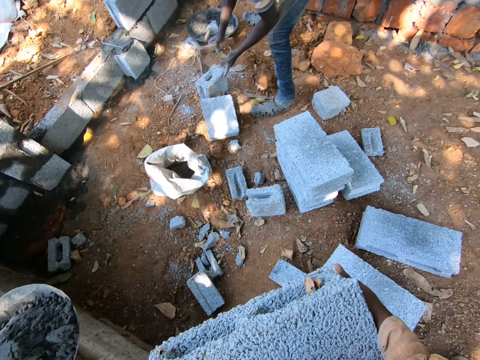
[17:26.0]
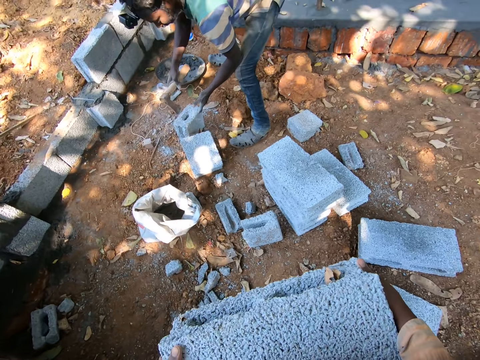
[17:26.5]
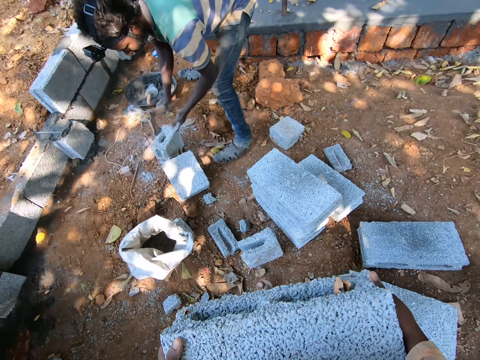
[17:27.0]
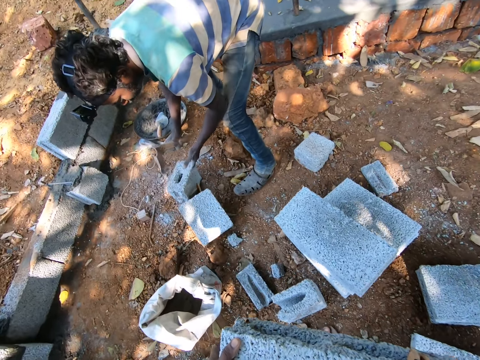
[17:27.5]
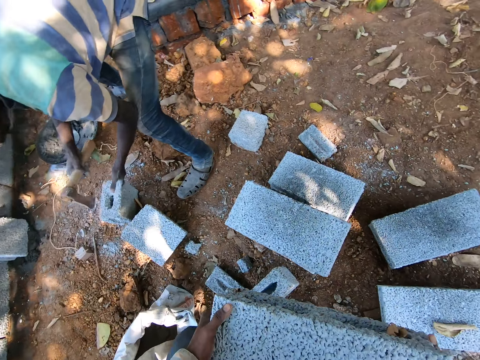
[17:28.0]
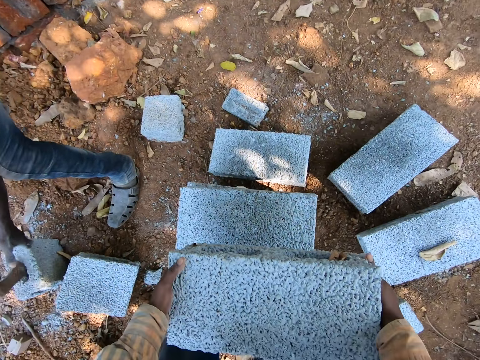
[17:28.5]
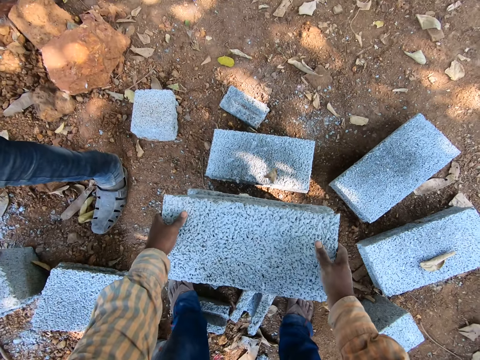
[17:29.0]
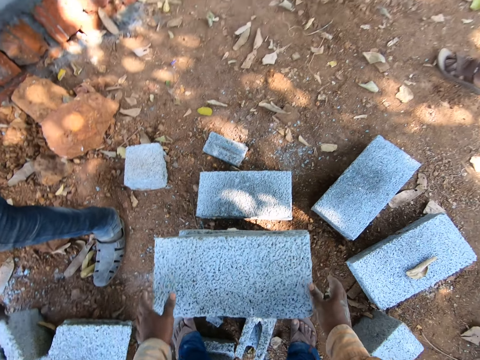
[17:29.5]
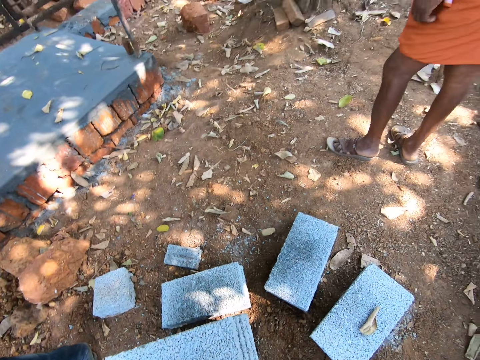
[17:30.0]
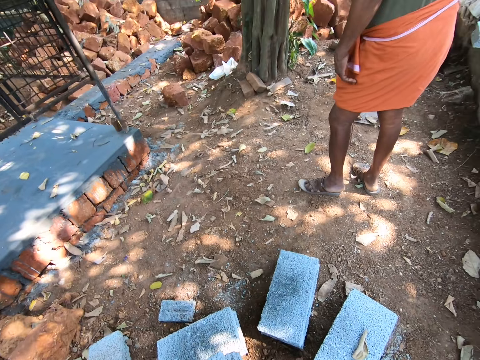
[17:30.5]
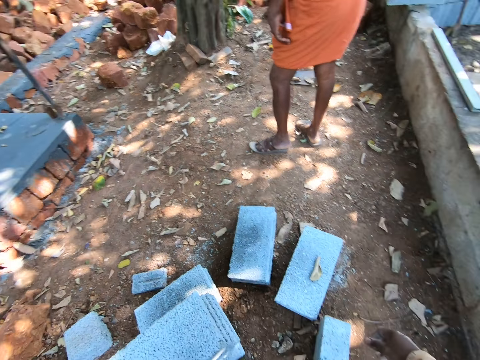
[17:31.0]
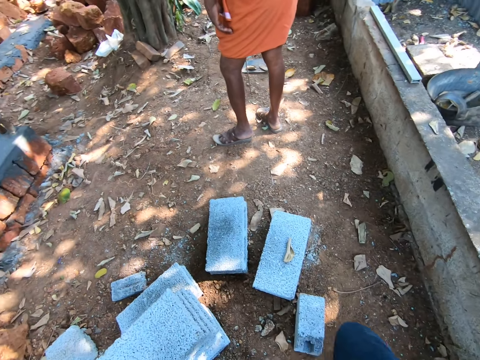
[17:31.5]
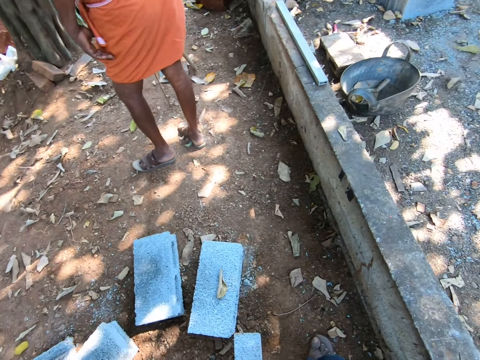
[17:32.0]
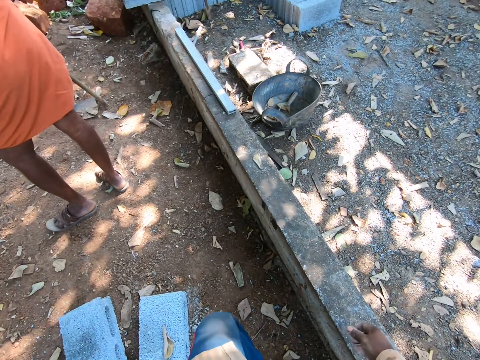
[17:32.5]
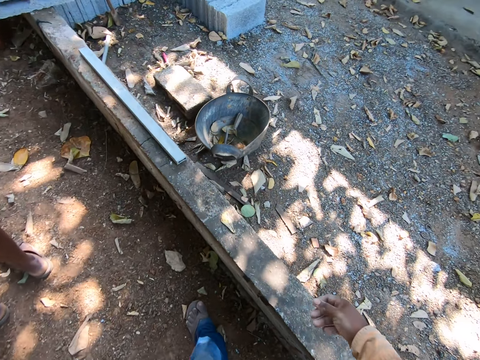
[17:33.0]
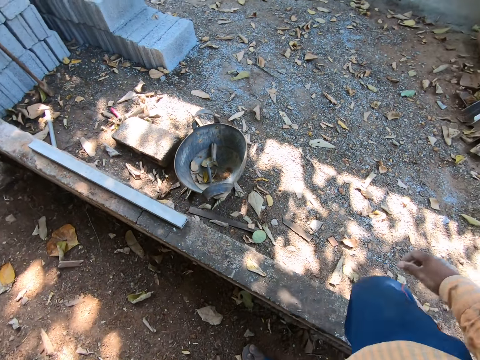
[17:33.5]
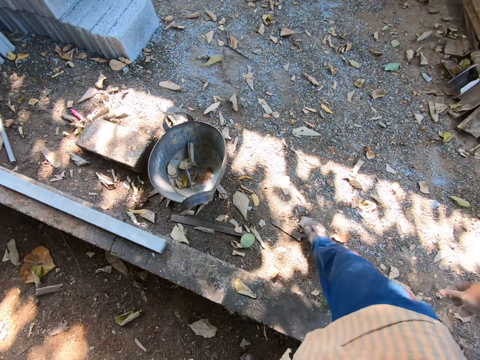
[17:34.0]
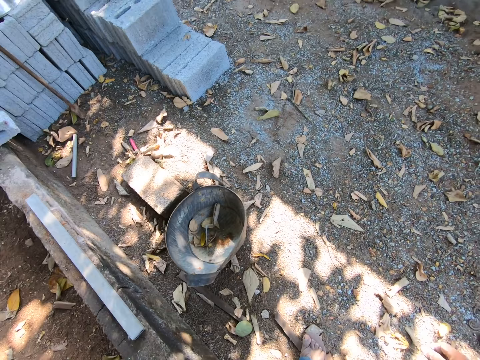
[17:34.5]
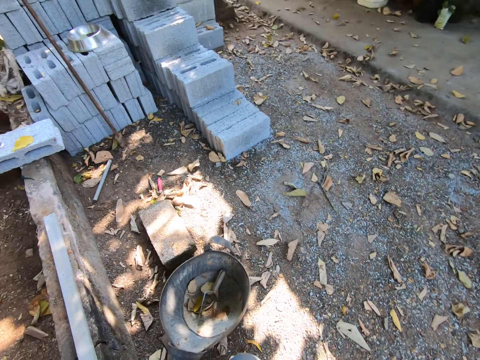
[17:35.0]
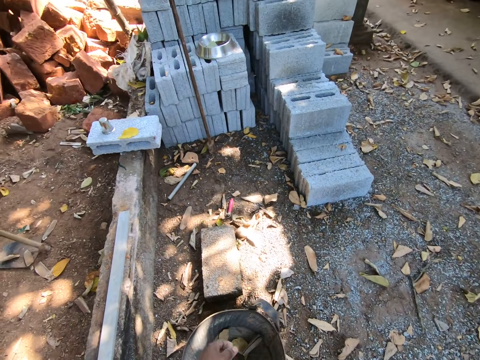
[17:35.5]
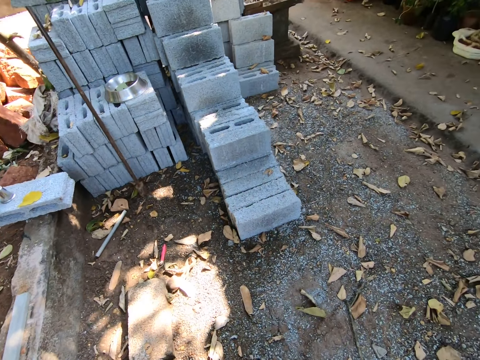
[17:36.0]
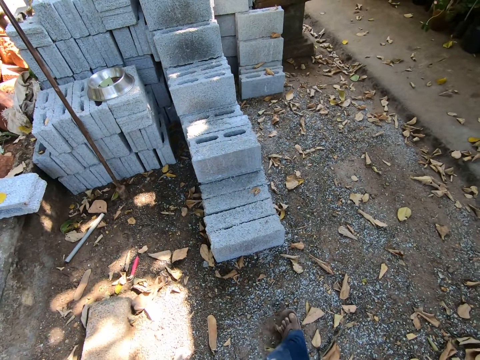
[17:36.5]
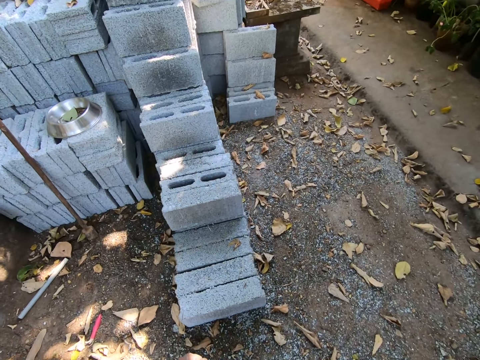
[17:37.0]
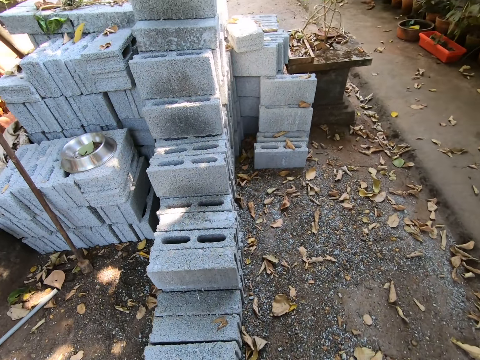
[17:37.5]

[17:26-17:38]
The camera wearer drops the block on the stack of blocks on the ground with both hands.

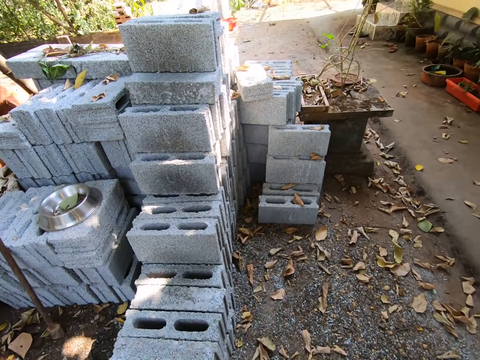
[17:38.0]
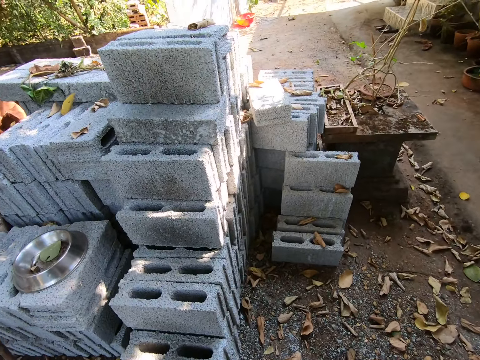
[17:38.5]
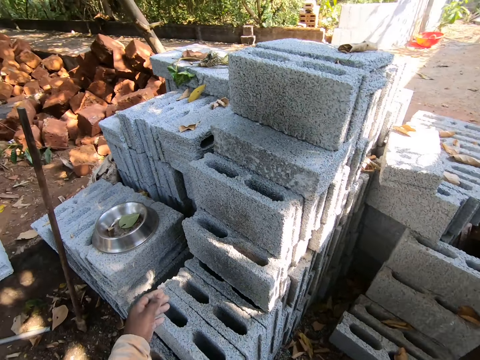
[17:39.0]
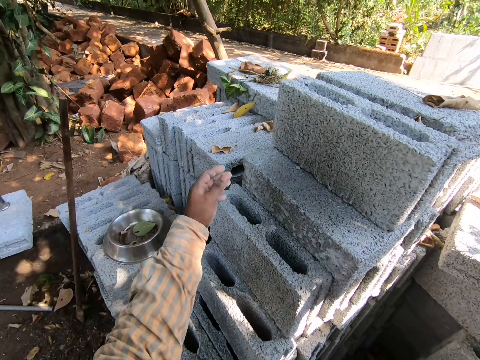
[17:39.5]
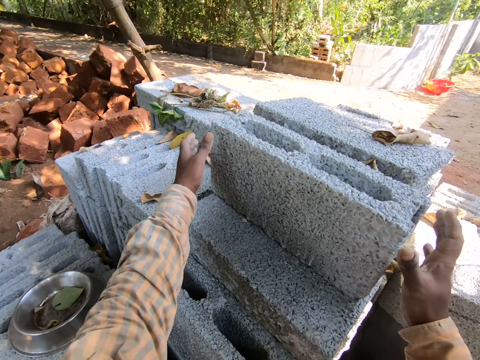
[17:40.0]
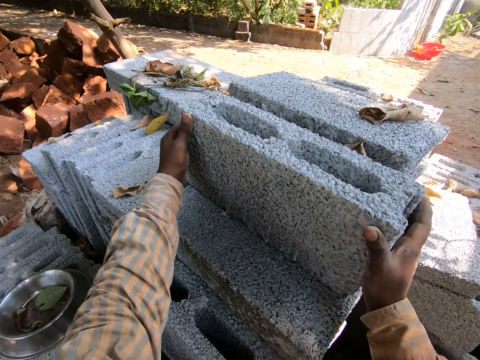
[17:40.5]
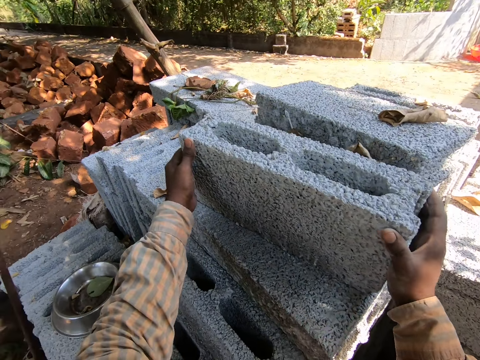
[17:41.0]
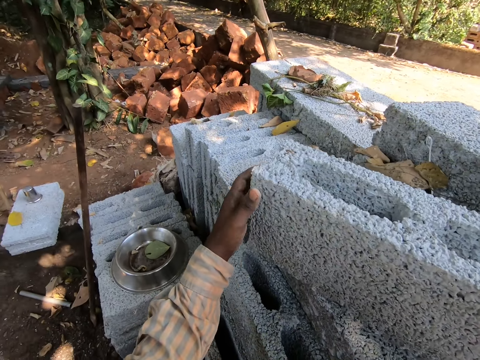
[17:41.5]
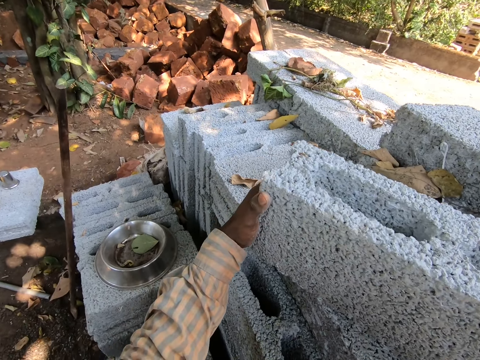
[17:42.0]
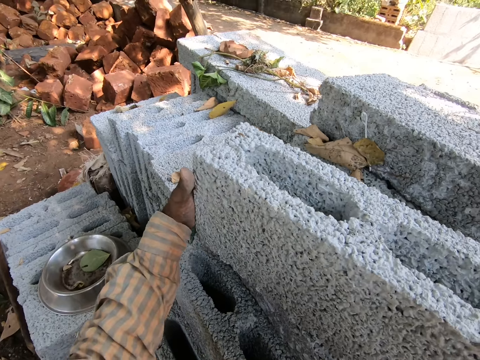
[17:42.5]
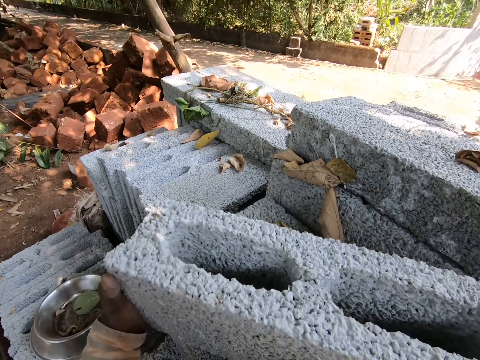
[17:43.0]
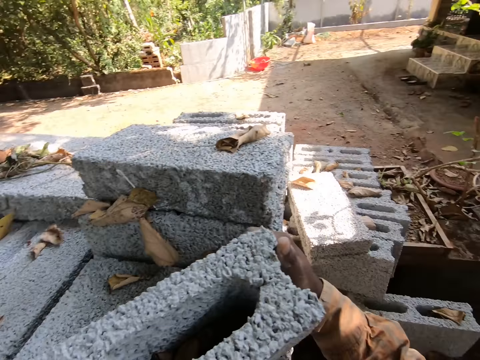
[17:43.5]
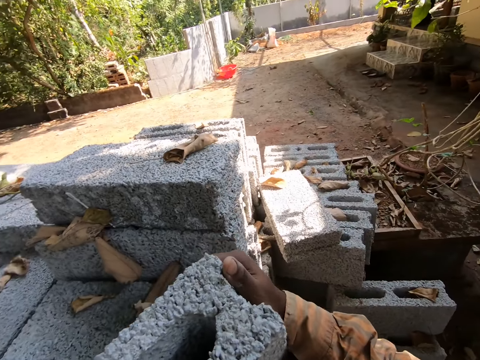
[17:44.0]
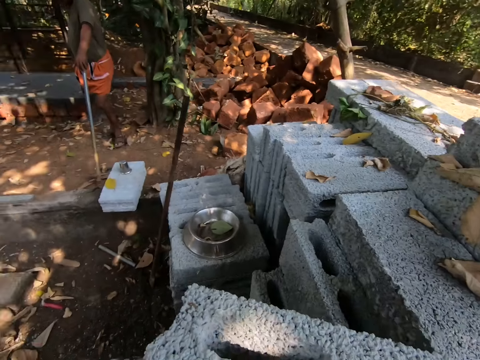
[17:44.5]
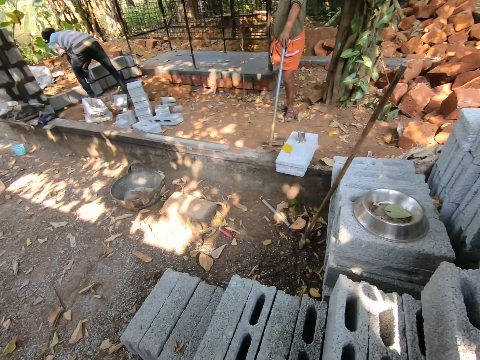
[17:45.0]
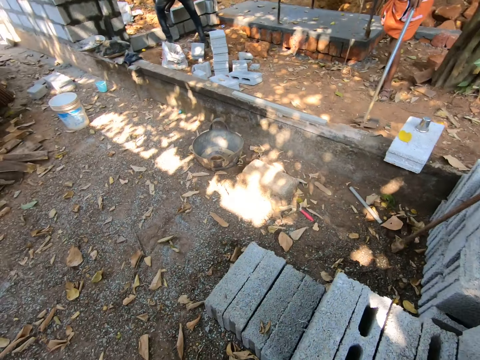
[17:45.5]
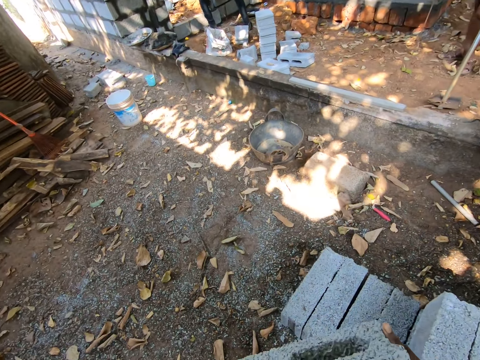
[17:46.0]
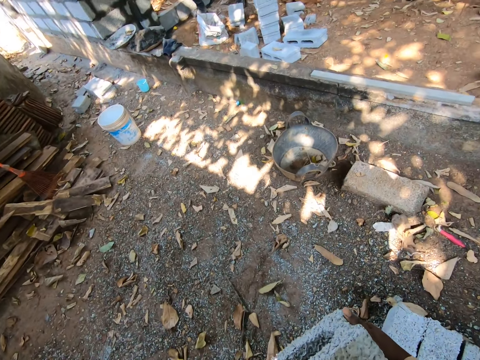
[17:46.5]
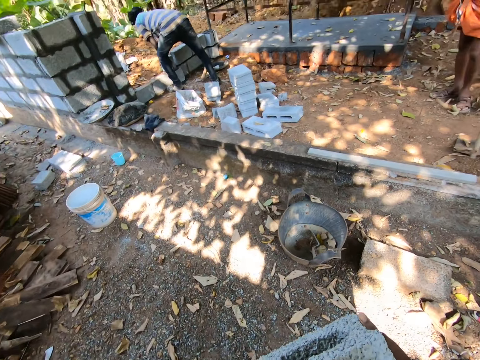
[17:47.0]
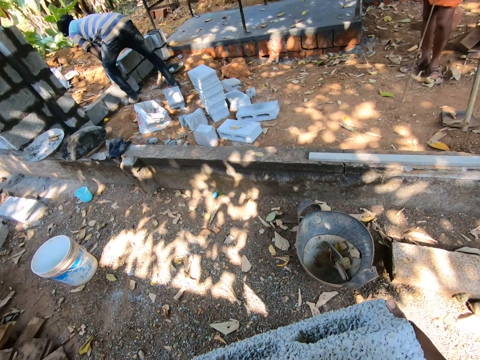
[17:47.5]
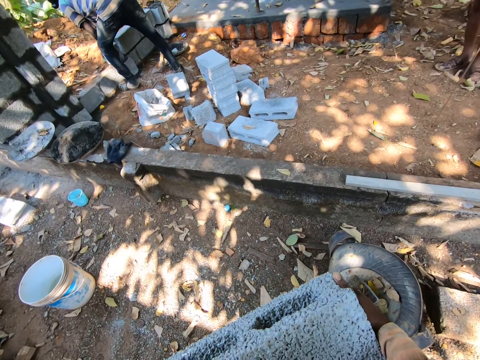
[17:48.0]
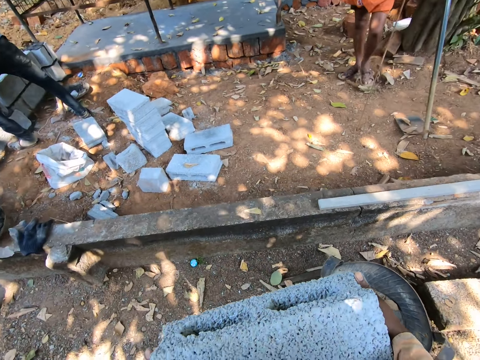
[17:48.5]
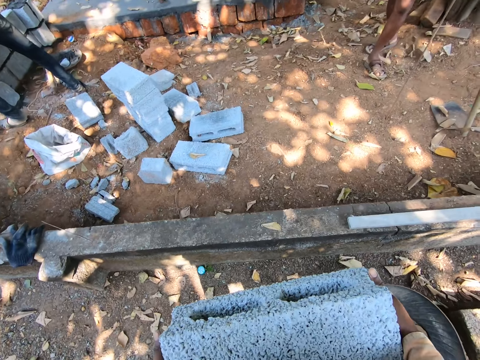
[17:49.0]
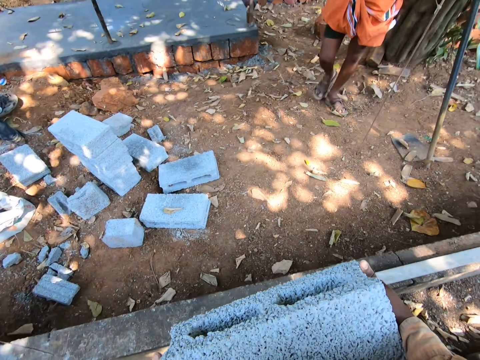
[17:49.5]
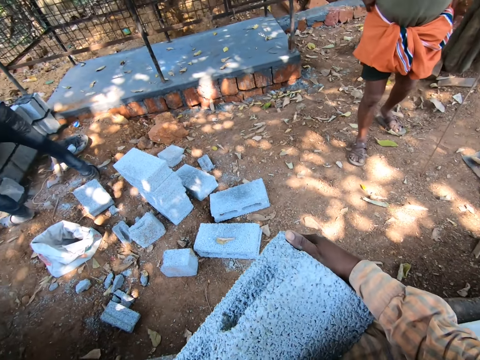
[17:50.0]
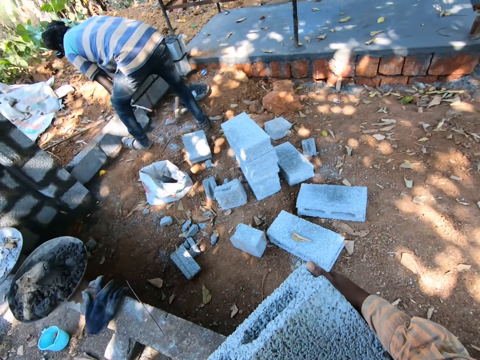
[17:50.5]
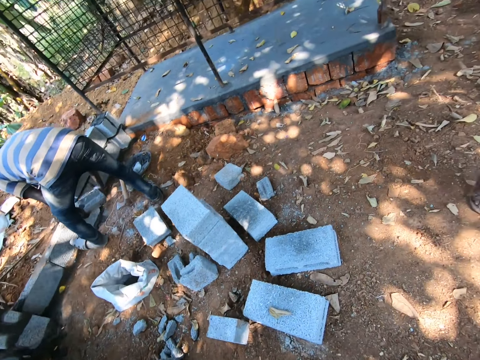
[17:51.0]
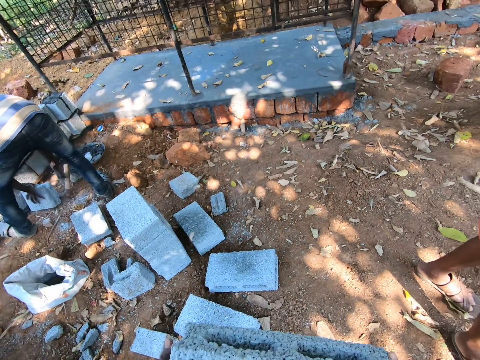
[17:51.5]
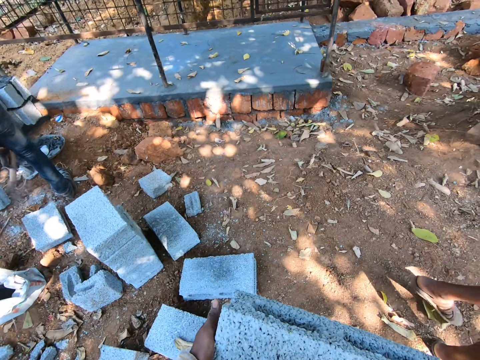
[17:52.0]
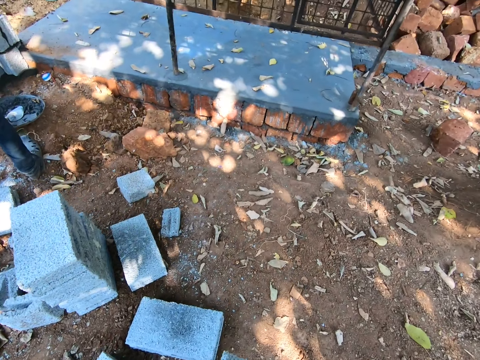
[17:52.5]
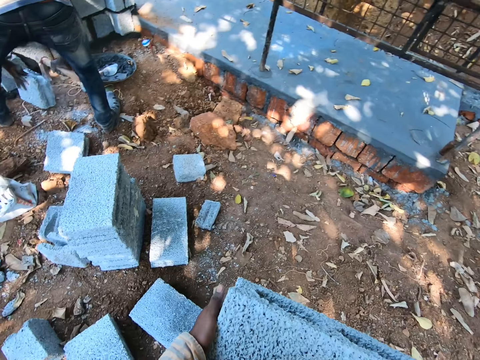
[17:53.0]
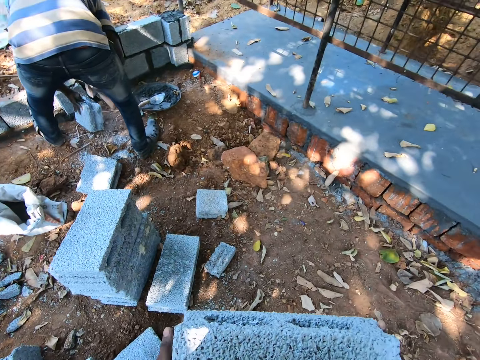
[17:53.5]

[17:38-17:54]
The camera wearer carries a block from the block pile with both hands.
